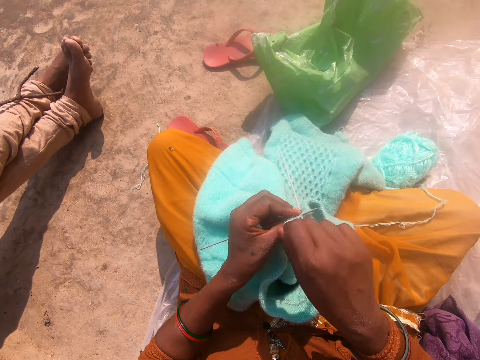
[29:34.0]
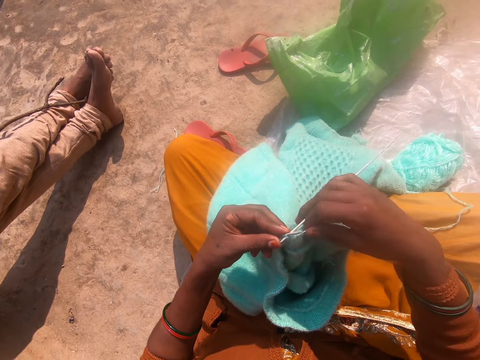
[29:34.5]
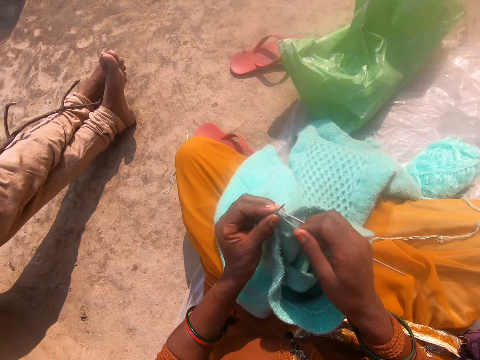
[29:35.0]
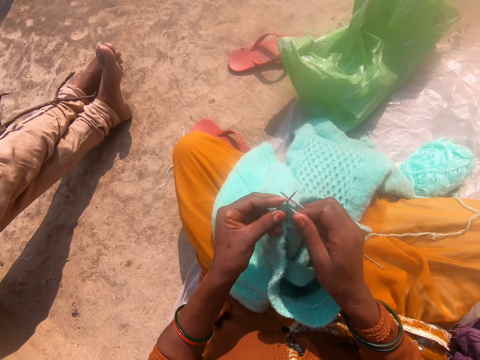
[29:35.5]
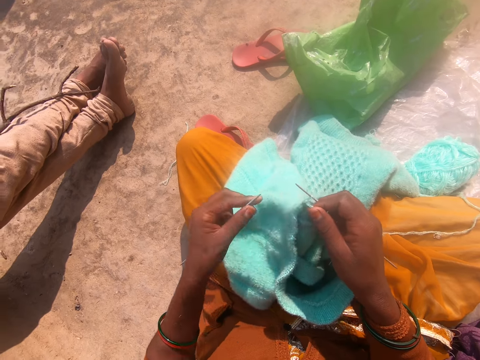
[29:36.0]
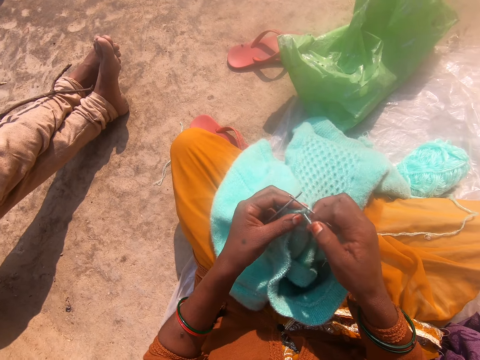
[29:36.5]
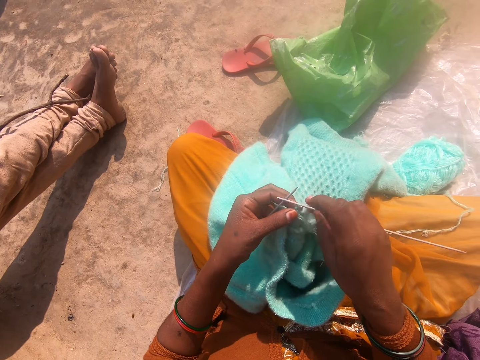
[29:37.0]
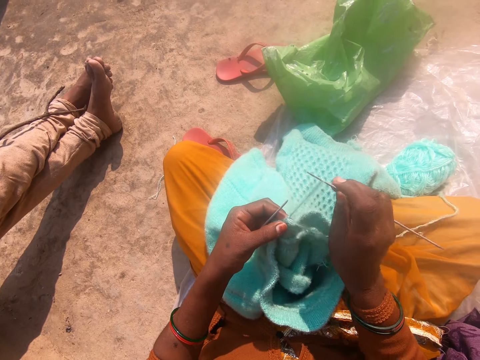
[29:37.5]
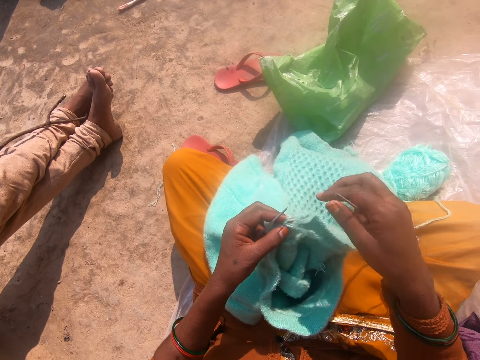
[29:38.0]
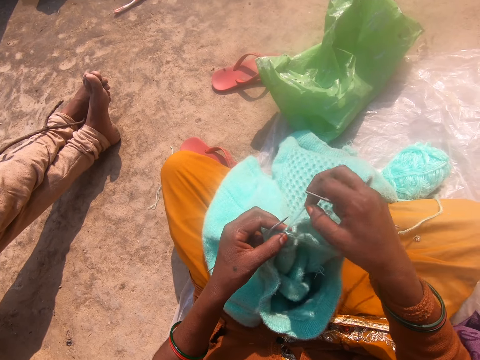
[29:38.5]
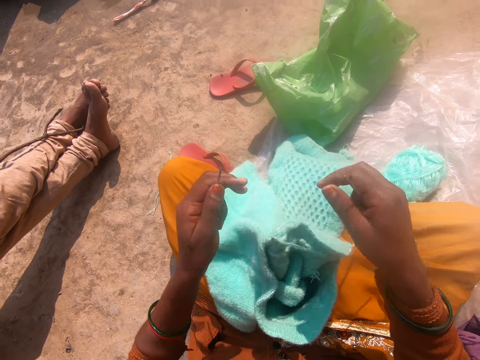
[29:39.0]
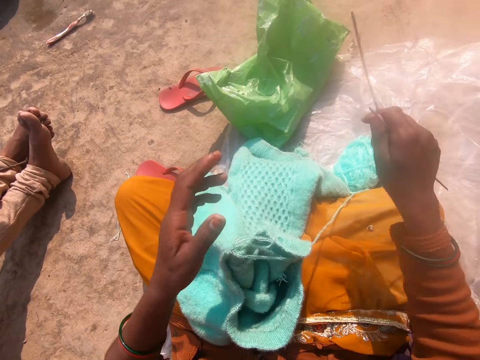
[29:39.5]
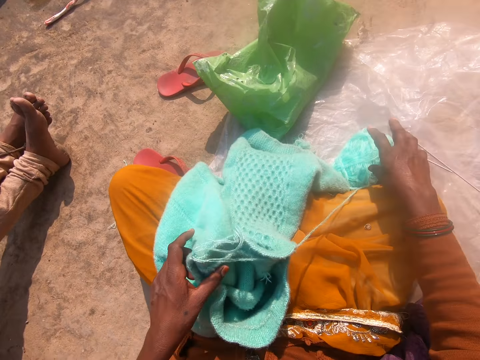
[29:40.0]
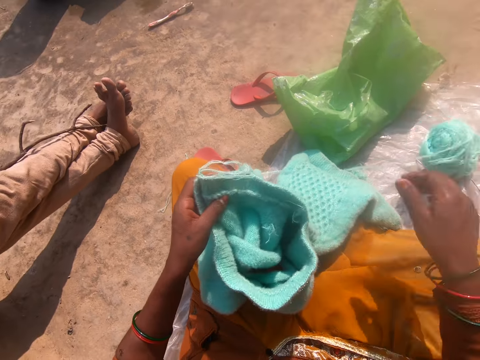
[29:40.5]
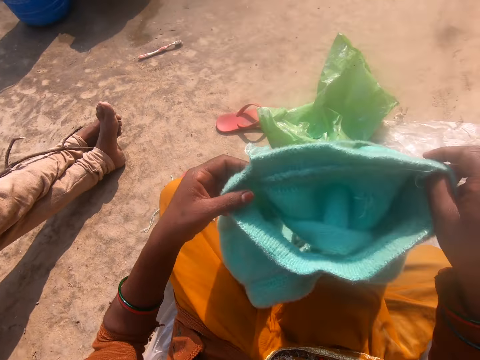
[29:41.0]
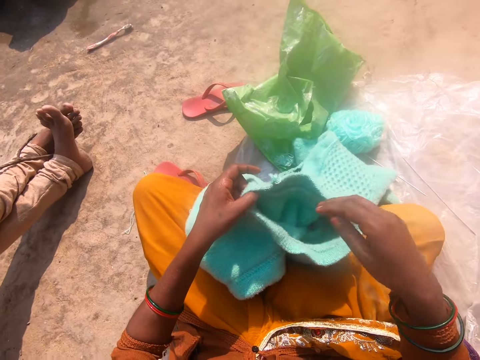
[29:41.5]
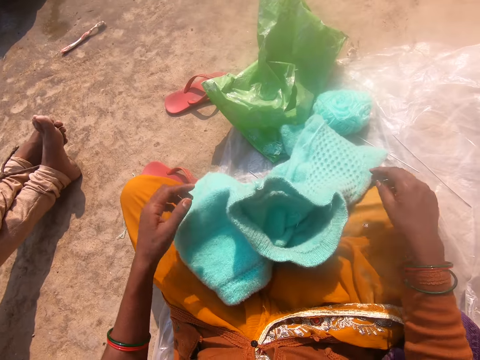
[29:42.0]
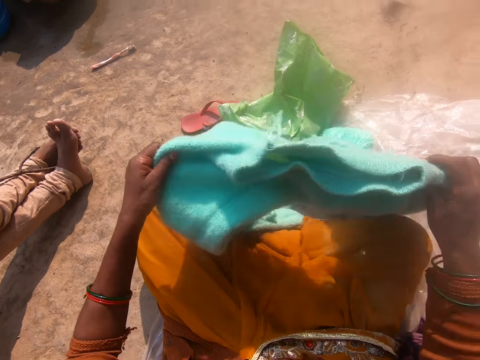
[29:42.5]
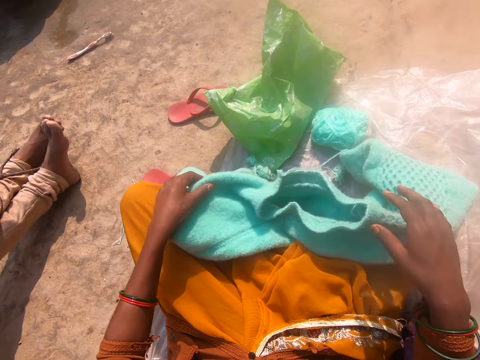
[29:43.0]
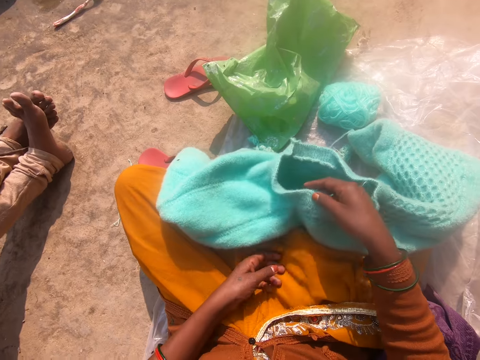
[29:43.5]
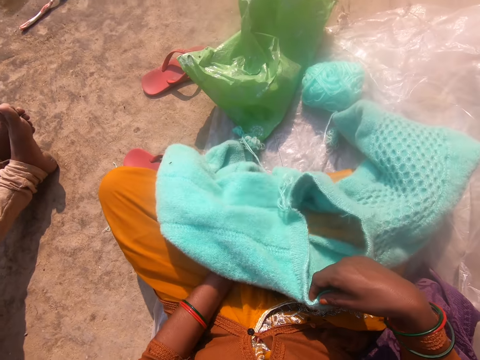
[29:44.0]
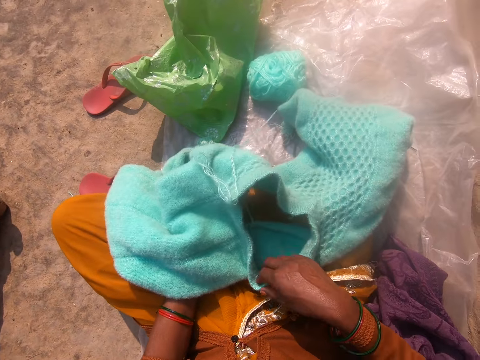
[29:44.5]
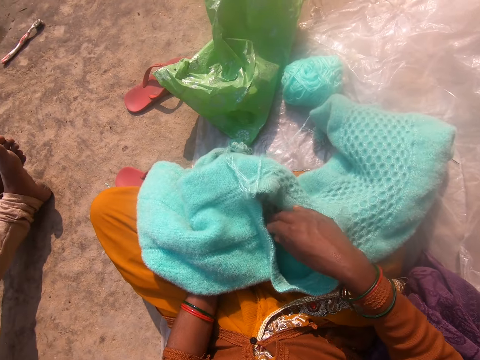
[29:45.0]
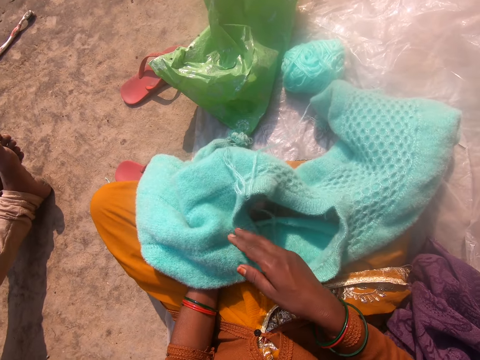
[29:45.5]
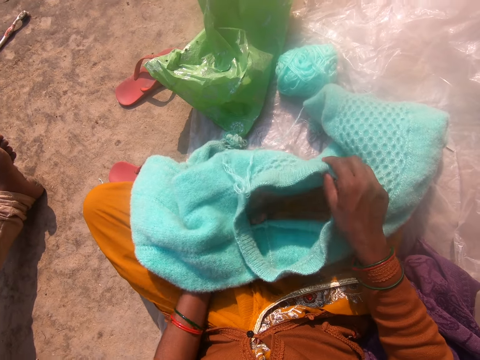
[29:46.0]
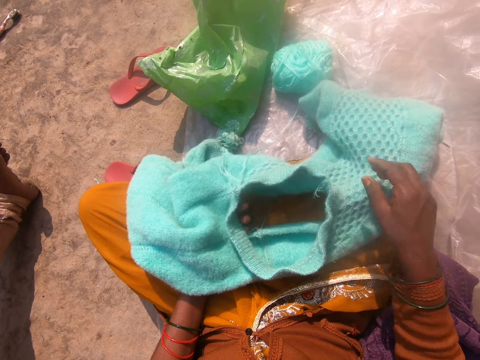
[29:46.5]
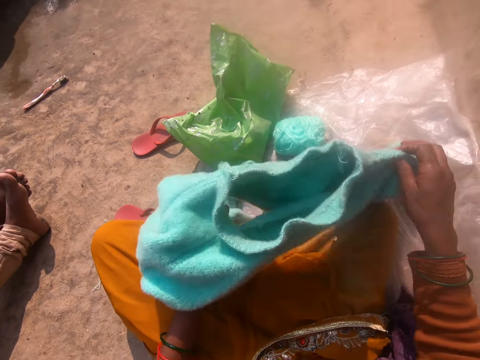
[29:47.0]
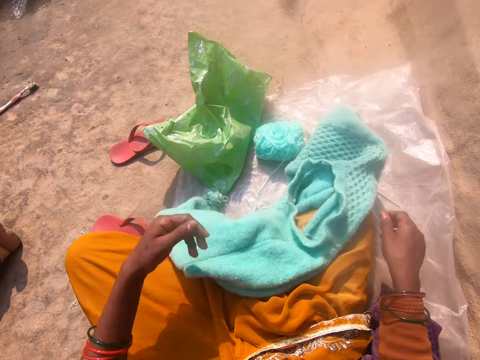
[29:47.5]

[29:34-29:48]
The camera wearer removes the other knitting needle in the cardigan. She pulls the thread, looks at the thread, and pulls the thread. She converses with a person. She lets go of the thread, pulls the thread, and lets go of the thread. She lifts both hands up. She converses with the person. She drops the knitting needles on the ground. She holds the needle in one hand. She converses with the person. She holds the cloth. She picks up the thread roll. She adjusts the cardigan on her lap. She drops the thread roll. She holds the cloth and lifts the cloth. She converses with the person. She puts the cloth on the lap, touches the cloth, lets go of the cloth, lifts the cloth, and puts the cloth on the lap. She holds the cloth. She converses with the person. She holds the cloth, looks at the cloth, and holds the cloth. She lets go of the cloth with one hand, touches the cloth, and looks at the cloth. She converses with the person. She touches the cloth and looks at the cloth. She lets go of the cloth with one hand, lifts the cloth, and places the cloth on the lap.

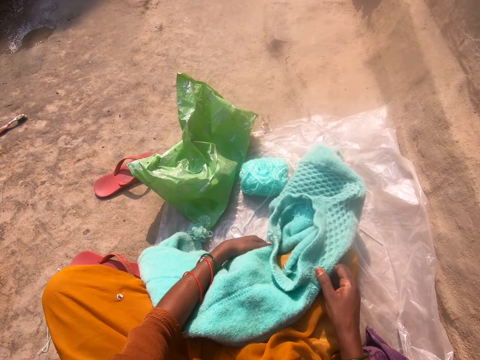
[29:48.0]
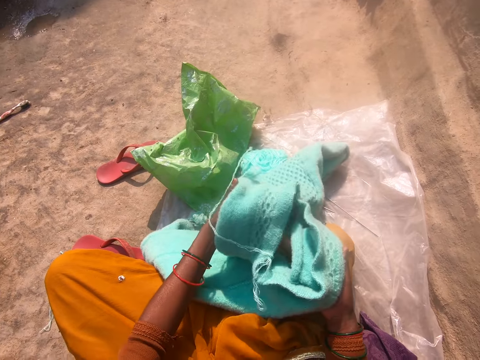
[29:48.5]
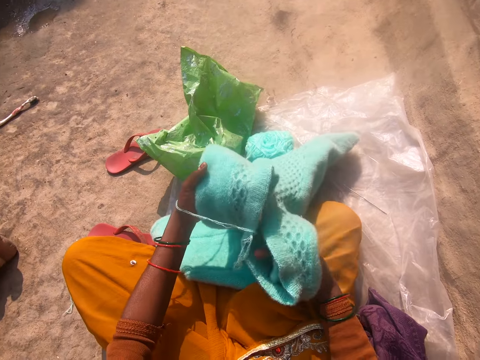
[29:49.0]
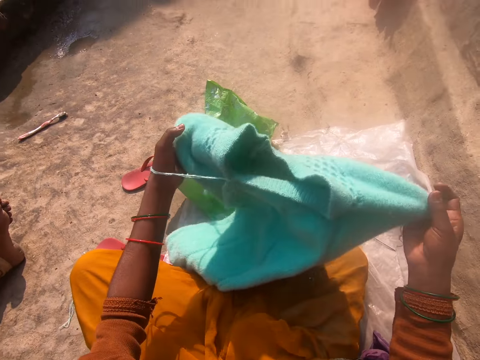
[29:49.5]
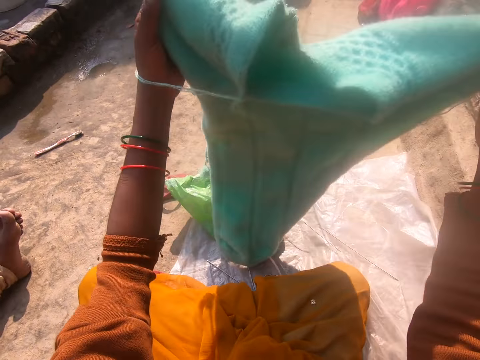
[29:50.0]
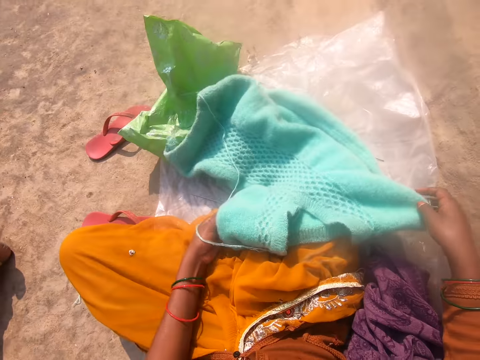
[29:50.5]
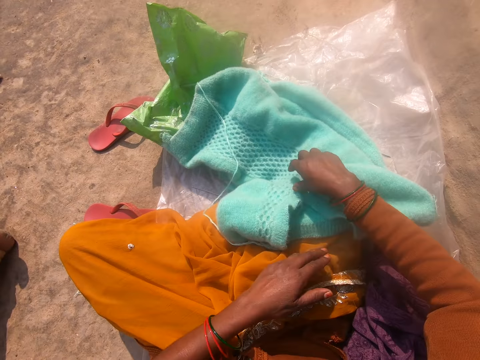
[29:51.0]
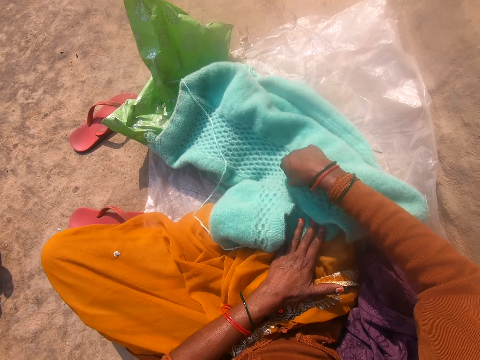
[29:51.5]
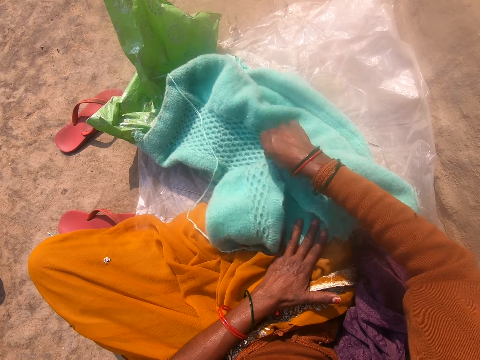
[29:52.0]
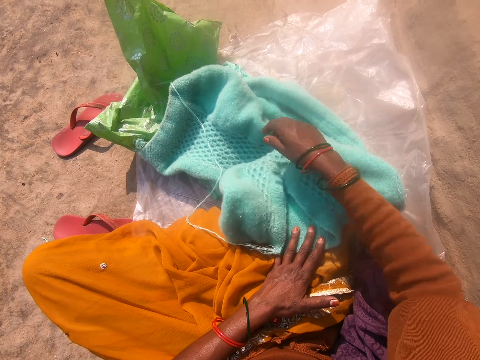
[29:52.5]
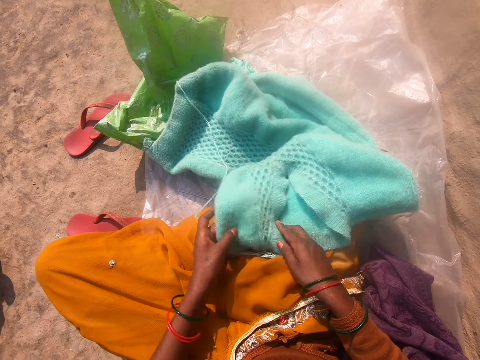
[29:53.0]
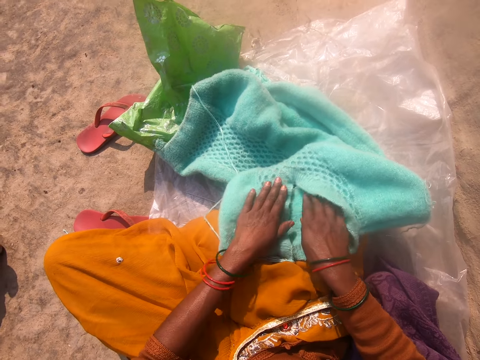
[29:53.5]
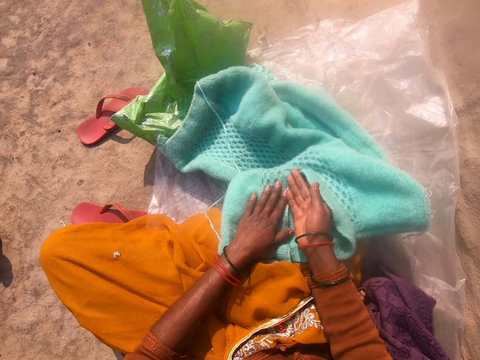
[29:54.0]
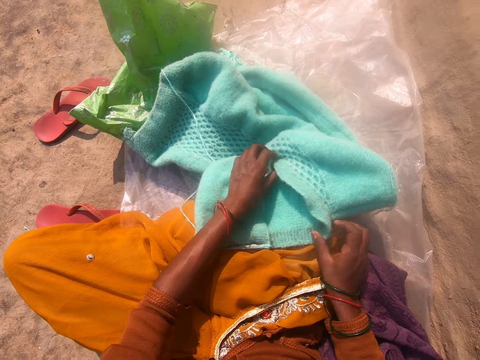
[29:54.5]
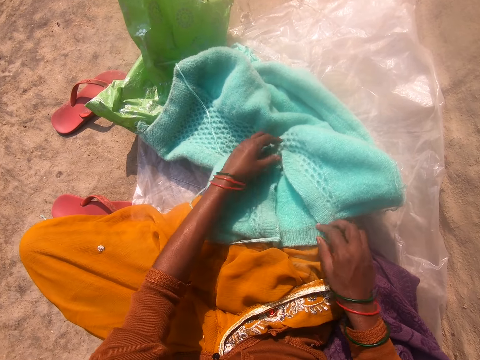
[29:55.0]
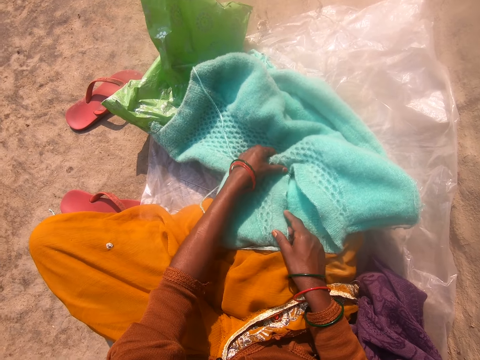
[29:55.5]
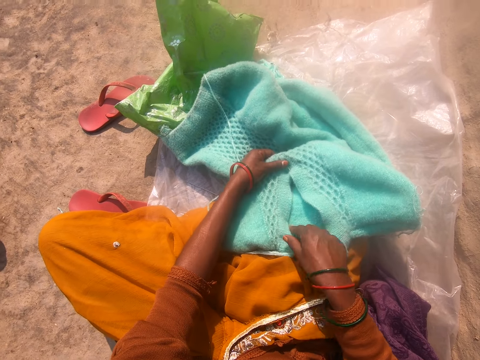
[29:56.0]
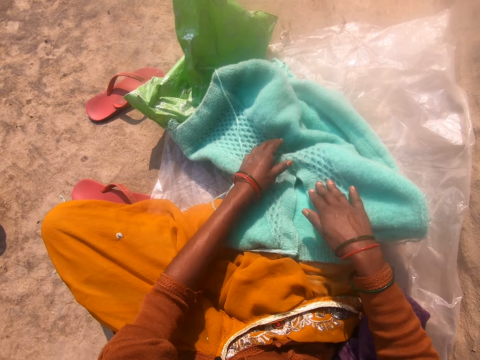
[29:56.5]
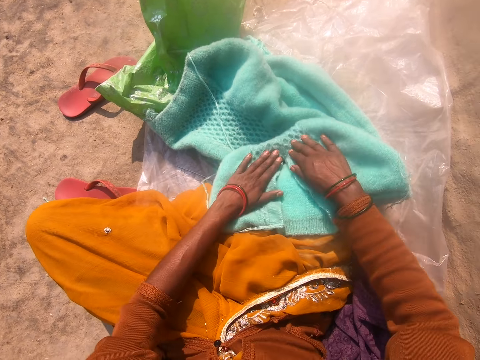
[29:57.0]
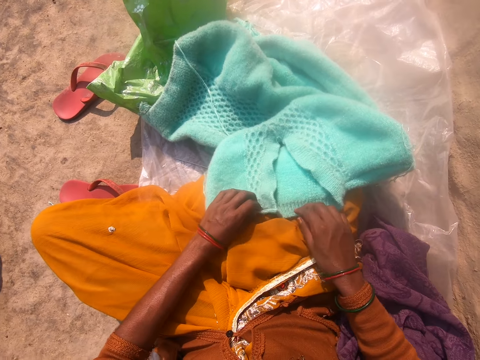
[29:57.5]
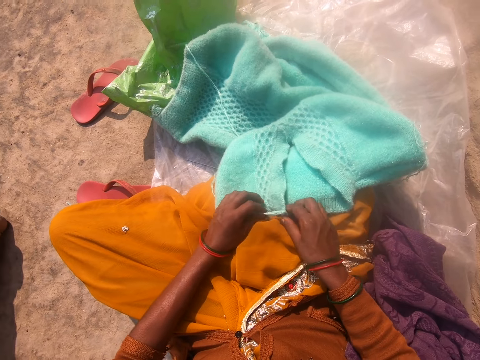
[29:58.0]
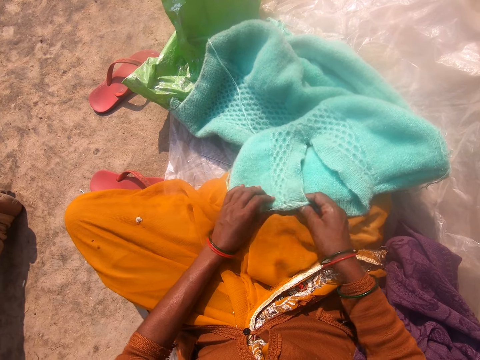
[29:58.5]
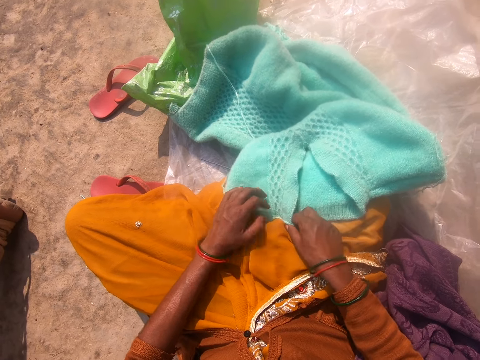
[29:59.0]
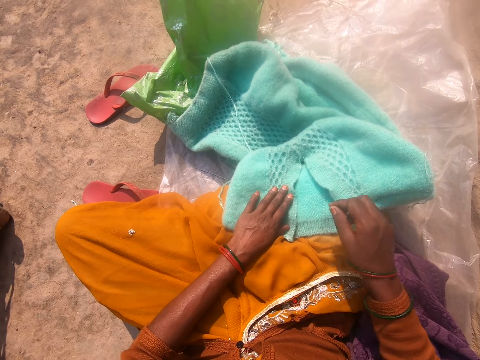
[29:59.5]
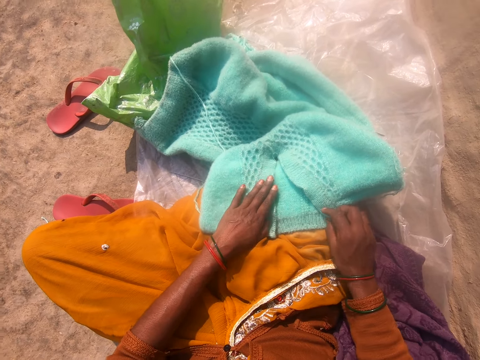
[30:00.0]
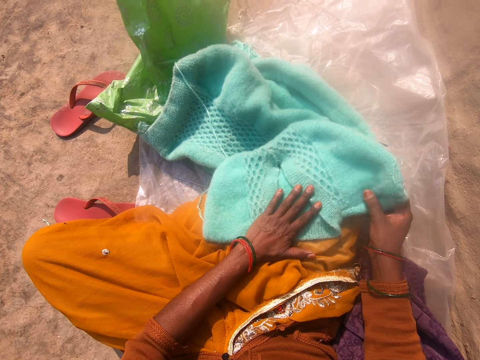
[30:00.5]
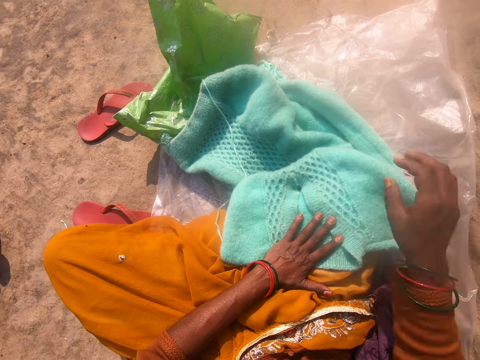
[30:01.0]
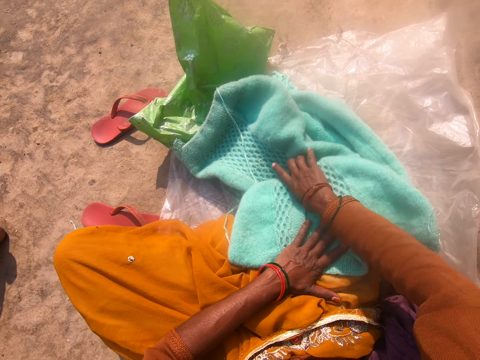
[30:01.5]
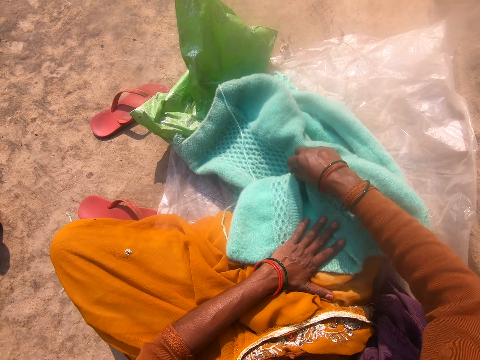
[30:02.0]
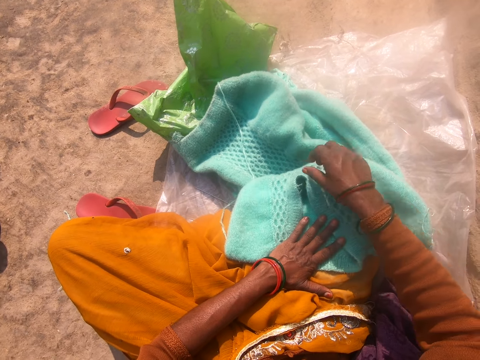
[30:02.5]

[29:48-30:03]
The camera wearer lets go of the cloth. They pick up the cloth, lift the cloth, look at the cloth, and lift the cloth. They stretch the cloth, lift the cloth, look at the cloth, and lift the cloth. They place the cloth on the lap. They let go of the cloth, touch the cloth, look at the cloth, and pull the cloth. They let go of the cloth, stretch the cloth, let go of the cloth, and hold the cloth. They look at the cloth, touch the cloth, and stretch the cloth. They let go of the cloth, hold the cloth, and stretch the cloth. They lift one hand up. They hold the cloth, let go of the cloth, hold the cloth, and stretch the cloth. They hold the cloth and stretch the cloth. They hold the cloth and stretch the cloth. They hold the cloth and stretch the cloth. They look at the cloth while touching it.
